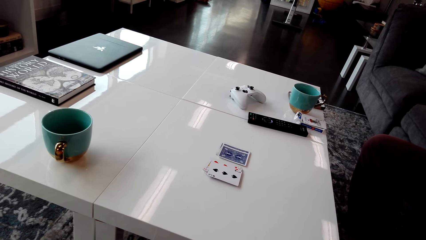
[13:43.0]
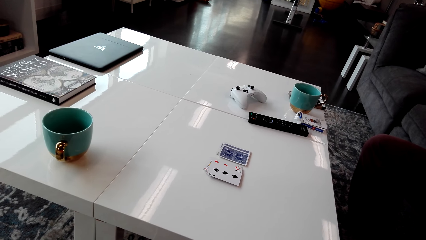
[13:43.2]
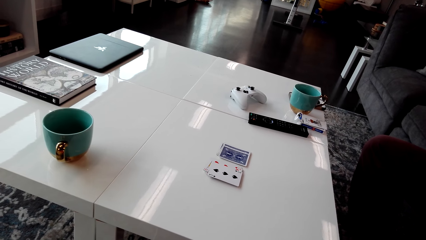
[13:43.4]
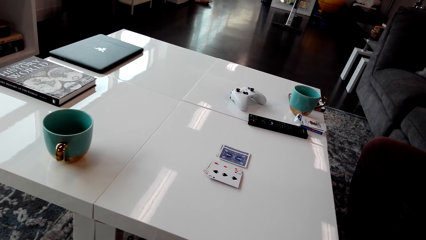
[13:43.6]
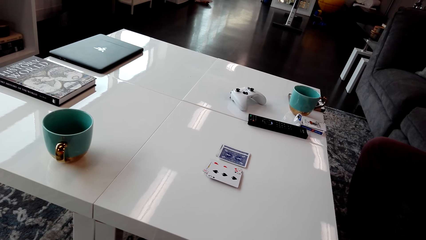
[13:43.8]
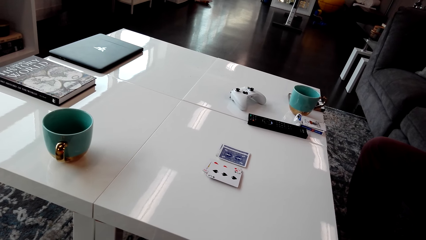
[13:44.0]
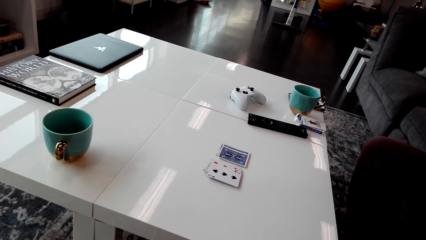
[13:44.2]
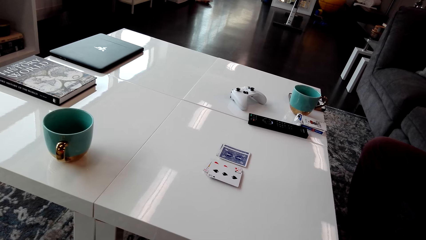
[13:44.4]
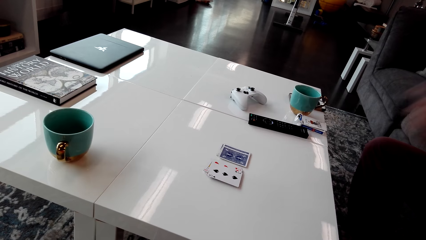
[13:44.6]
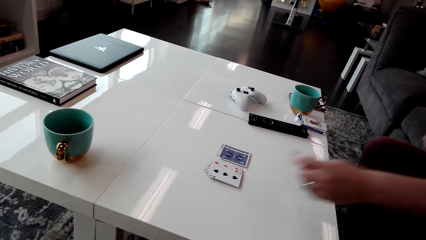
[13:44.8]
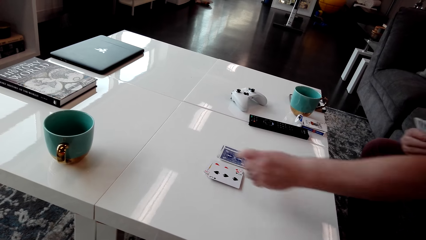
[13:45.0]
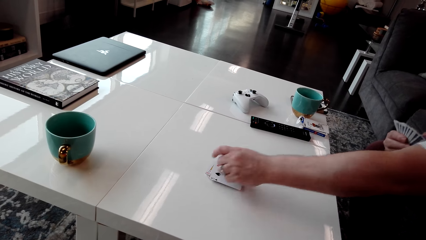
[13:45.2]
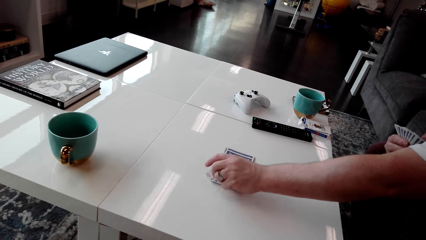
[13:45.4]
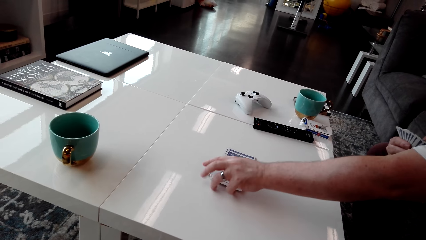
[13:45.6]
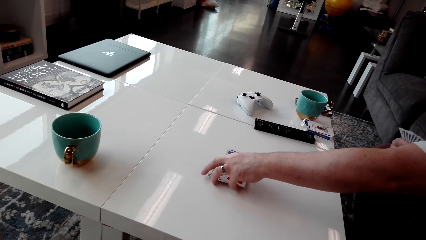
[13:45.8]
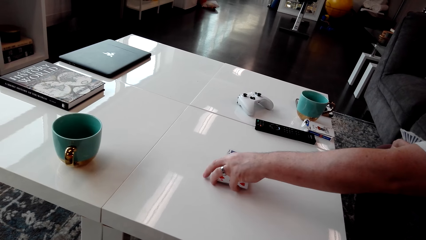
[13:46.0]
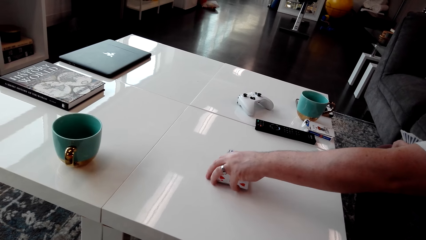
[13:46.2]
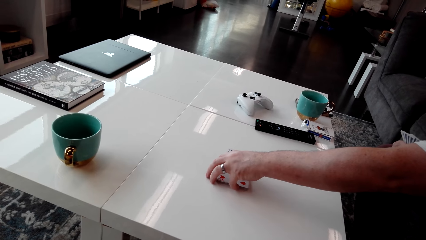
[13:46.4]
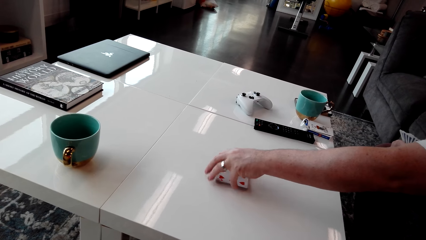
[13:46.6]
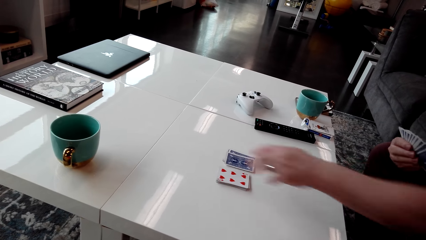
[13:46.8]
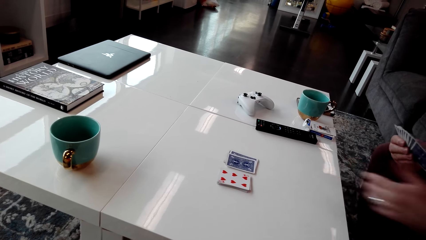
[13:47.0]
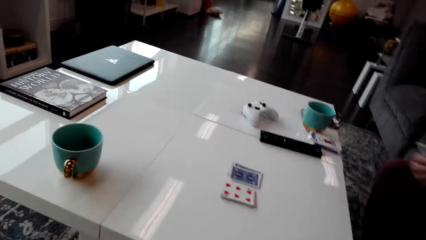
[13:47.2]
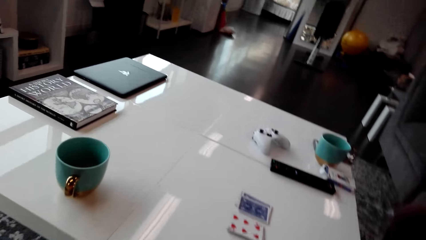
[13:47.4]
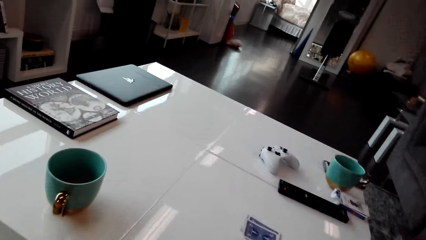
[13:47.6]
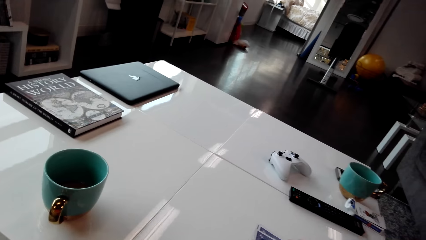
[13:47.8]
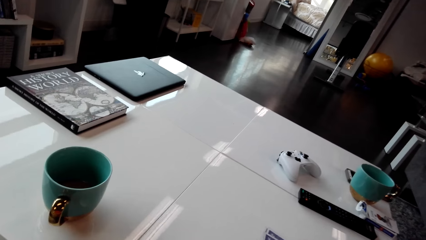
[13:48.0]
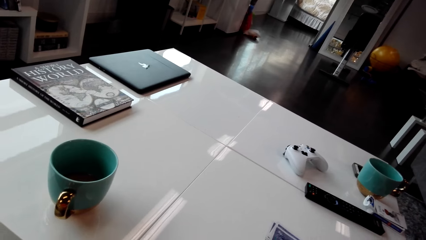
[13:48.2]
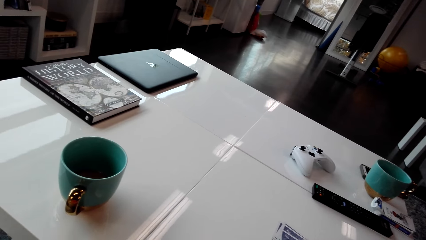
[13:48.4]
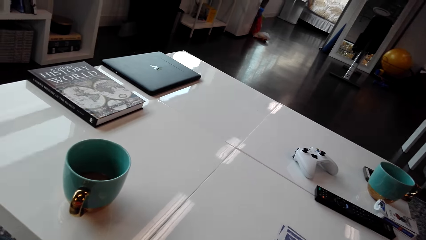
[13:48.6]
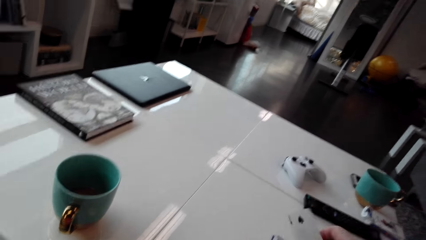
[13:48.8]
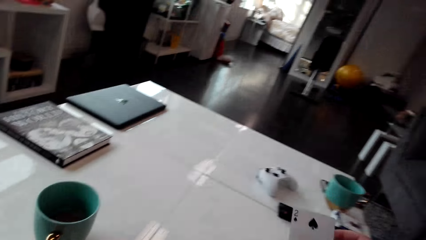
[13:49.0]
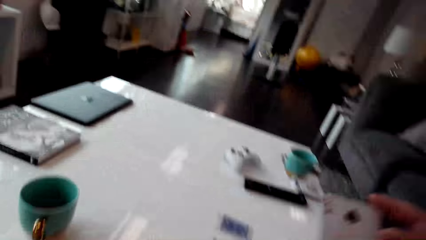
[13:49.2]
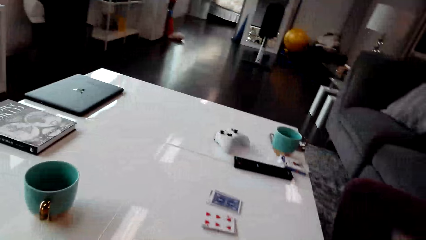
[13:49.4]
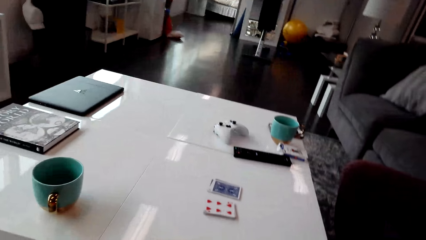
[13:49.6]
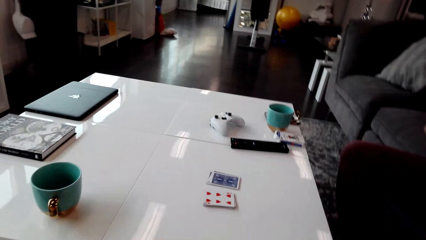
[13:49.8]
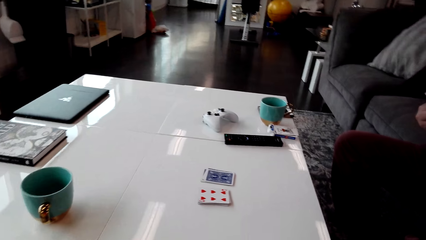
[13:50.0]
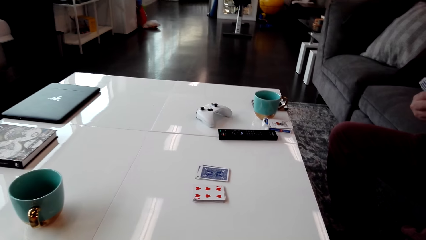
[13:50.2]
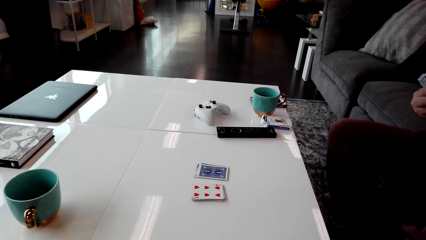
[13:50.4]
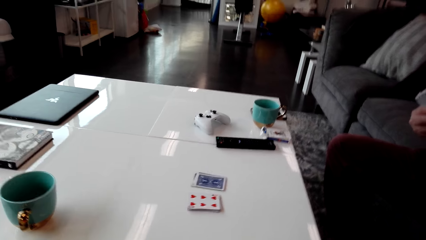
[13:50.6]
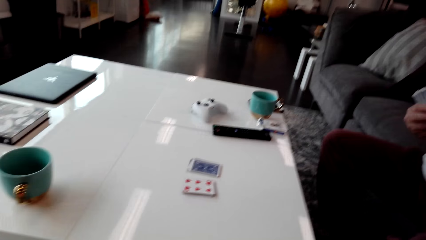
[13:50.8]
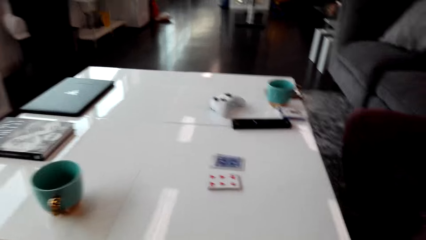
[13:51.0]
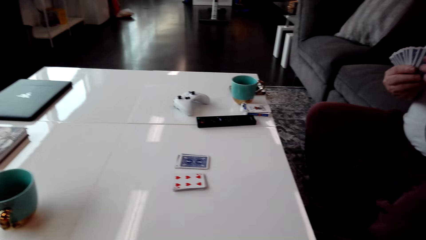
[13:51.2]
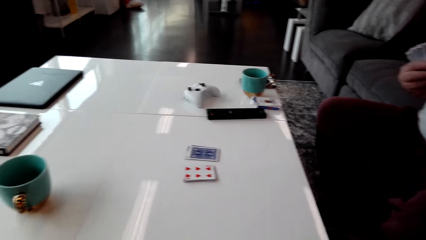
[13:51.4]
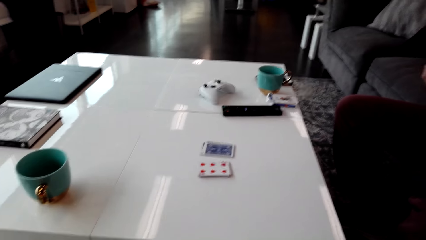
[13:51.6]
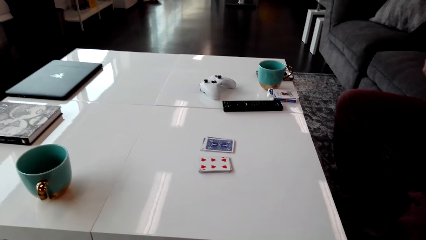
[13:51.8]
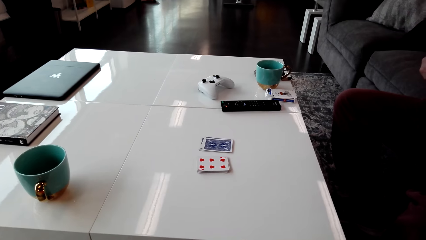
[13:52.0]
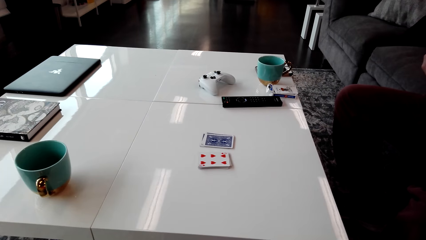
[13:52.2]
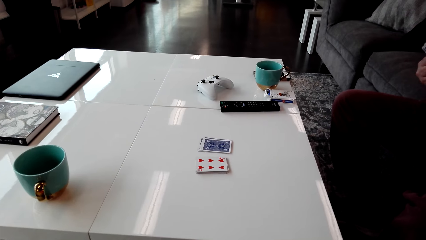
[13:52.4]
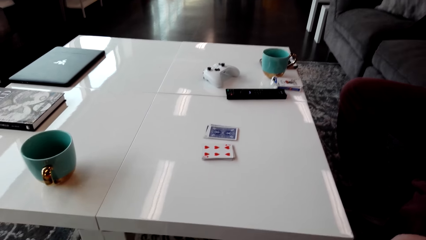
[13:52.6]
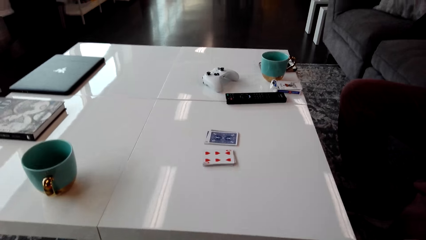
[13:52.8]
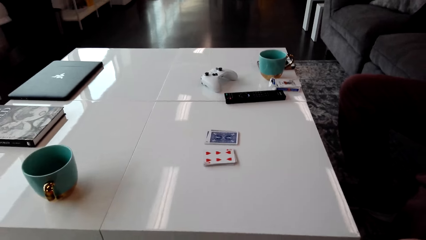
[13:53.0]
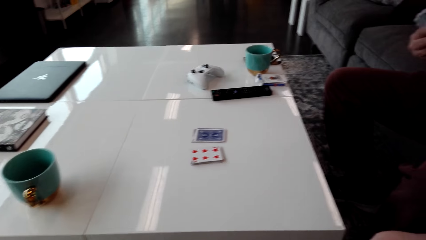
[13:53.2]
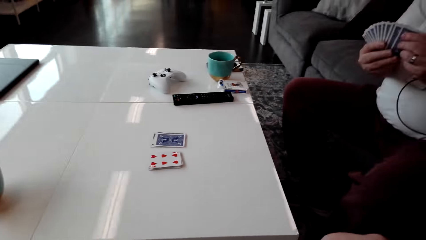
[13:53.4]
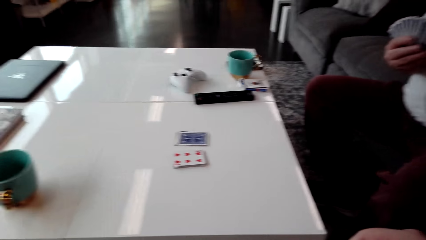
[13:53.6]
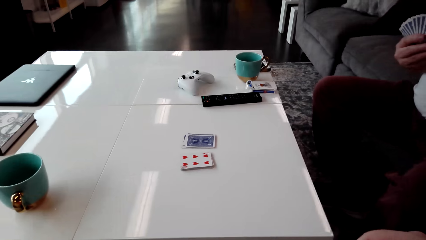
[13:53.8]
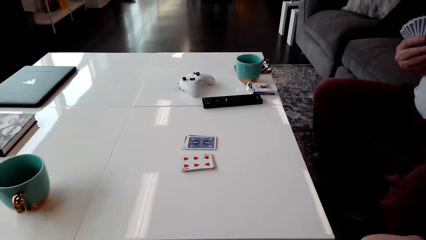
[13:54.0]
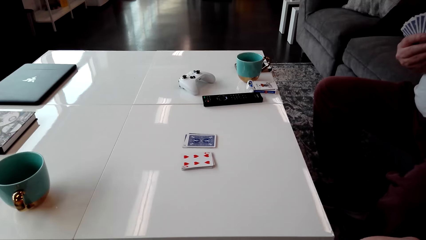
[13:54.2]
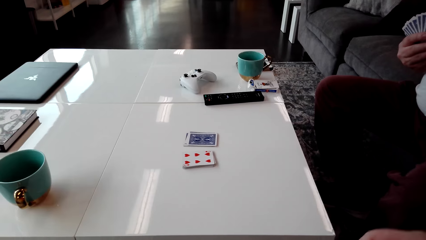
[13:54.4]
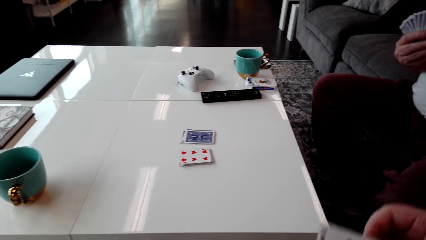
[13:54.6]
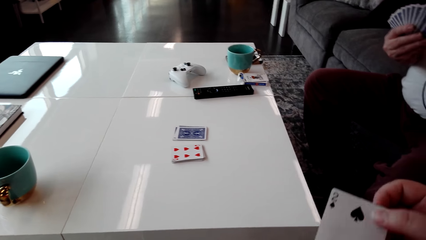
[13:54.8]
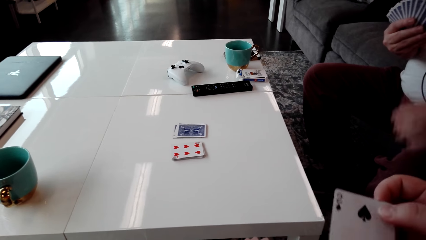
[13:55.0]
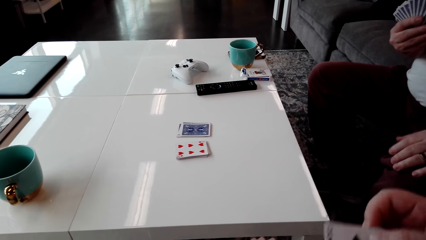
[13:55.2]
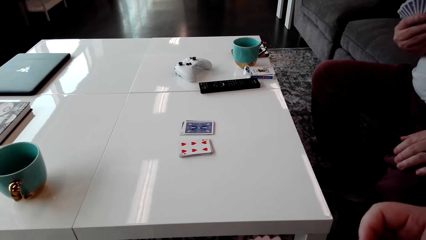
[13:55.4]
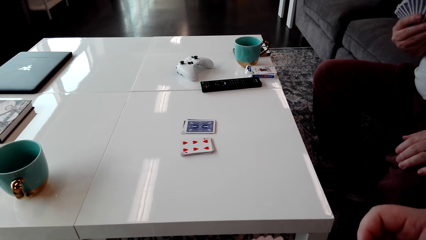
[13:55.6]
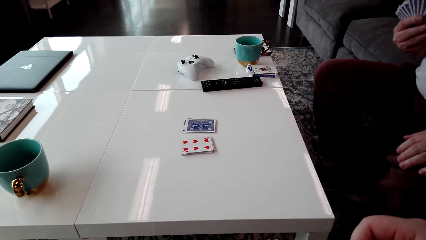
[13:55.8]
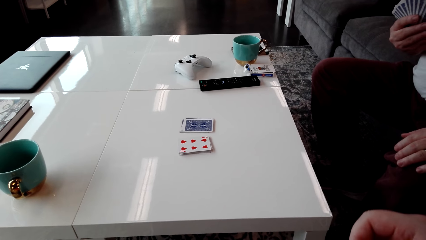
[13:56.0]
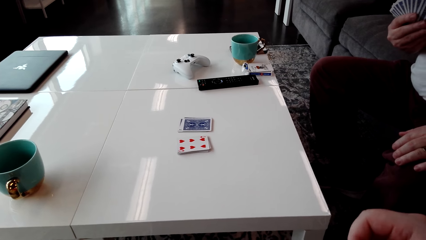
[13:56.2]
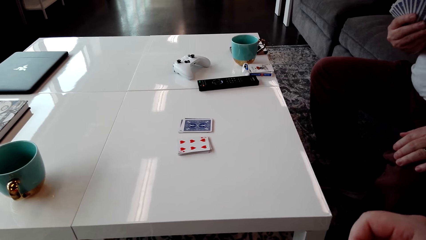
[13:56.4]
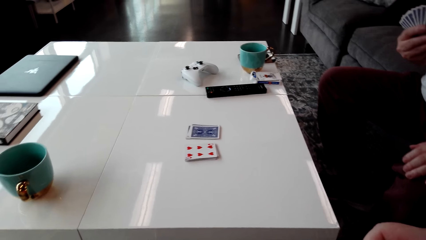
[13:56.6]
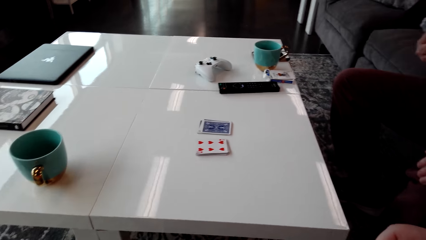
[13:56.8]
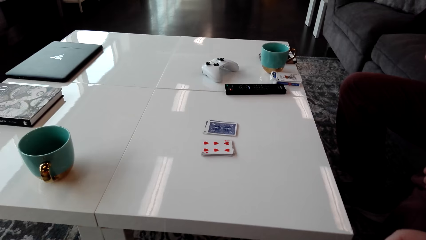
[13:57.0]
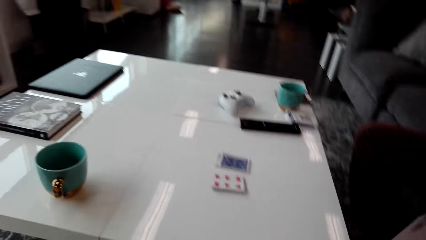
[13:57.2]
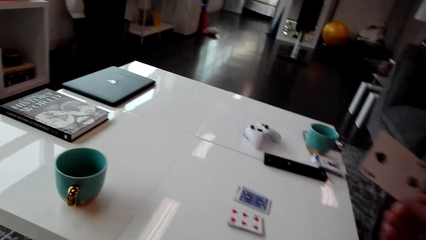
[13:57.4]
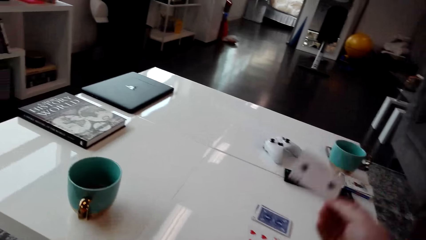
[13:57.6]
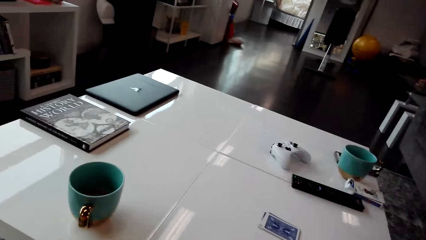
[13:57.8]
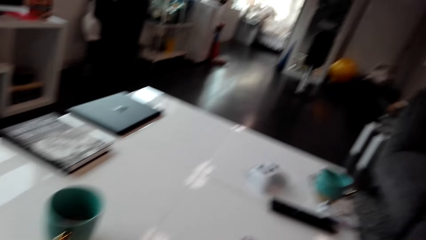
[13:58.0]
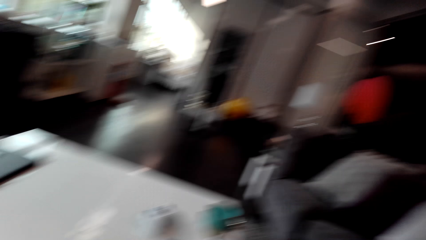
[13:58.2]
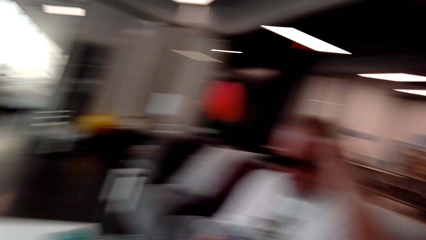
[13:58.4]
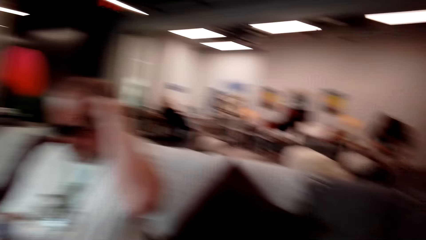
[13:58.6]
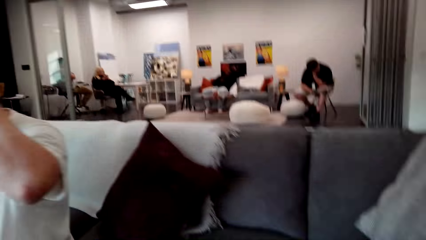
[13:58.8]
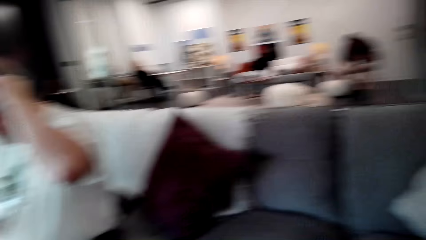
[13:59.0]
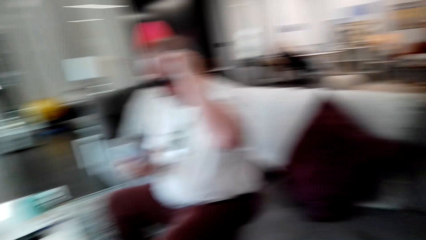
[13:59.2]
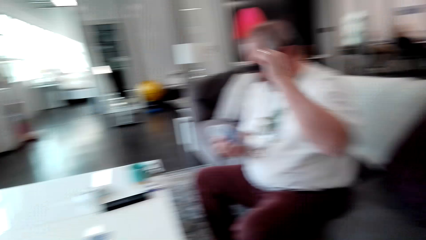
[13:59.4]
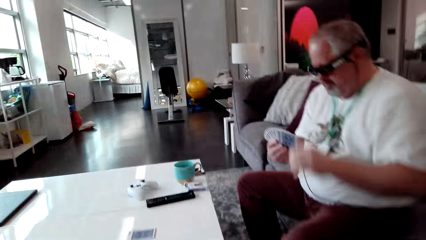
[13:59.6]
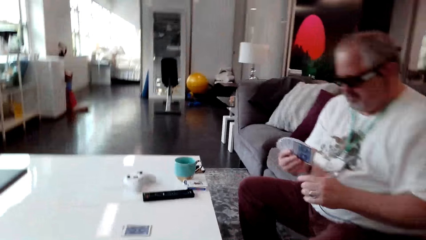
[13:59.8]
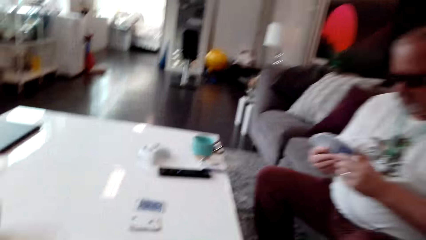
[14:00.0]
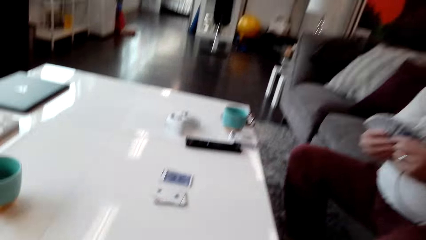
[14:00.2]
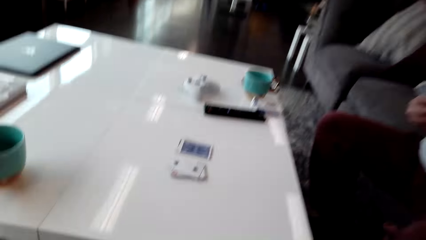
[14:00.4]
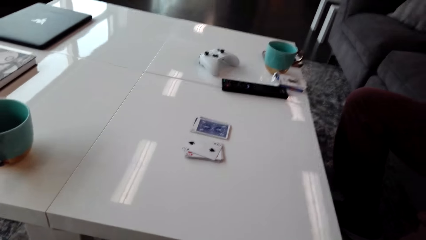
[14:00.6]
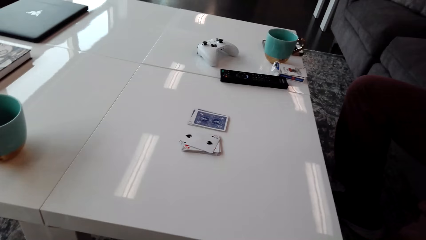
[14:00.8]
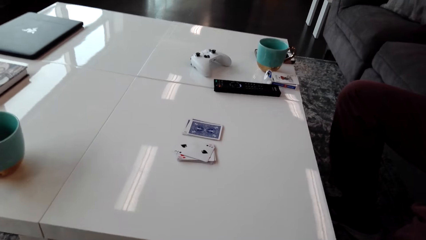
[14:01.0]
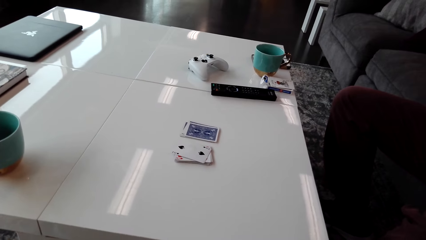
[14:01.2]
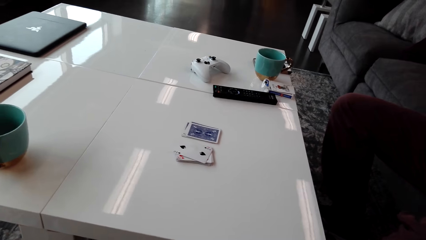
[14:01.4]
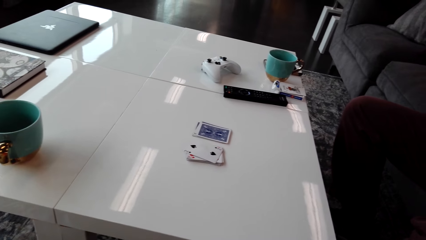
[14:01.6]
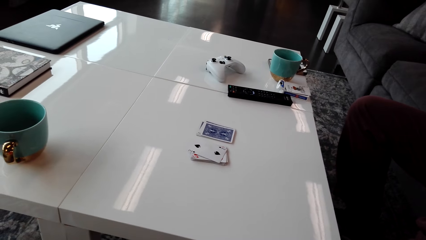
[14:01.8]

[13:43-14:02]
A man puts the playing card on the table. The man picks the cards. The camera wearer looks around. The man holds the playing card. The camera wearer looks around. The man talks to the camera wearer. The camera wearer holds the cards. They move the playing card with the man. They put the playing card on the table. They look around. The man holds the playing cards in his hands. The camera wearer looks around.
